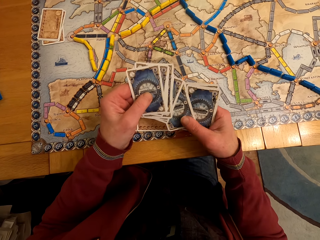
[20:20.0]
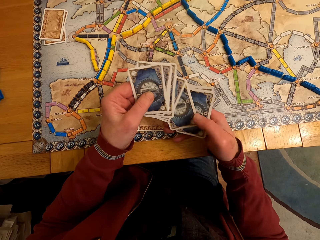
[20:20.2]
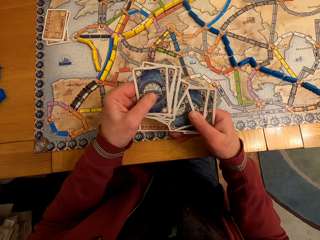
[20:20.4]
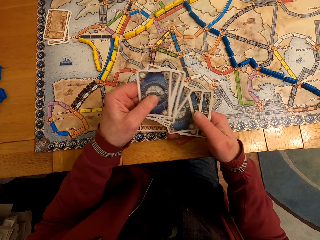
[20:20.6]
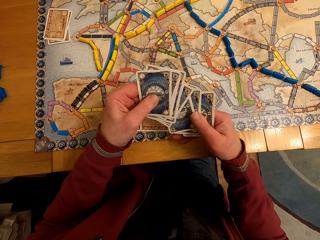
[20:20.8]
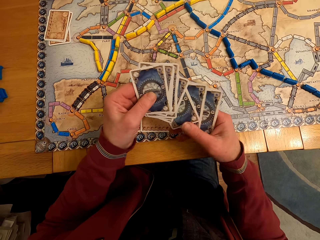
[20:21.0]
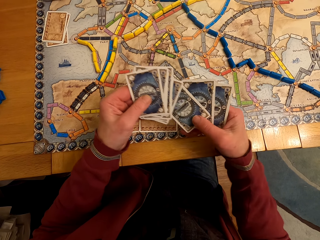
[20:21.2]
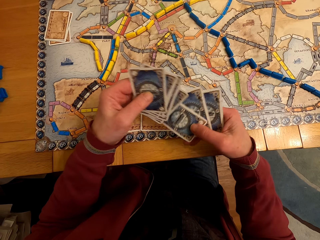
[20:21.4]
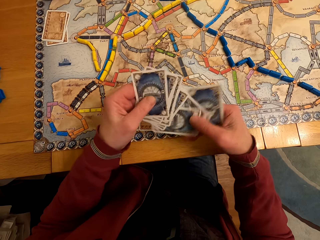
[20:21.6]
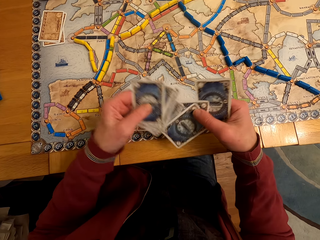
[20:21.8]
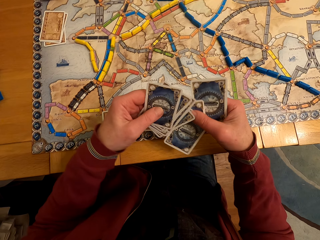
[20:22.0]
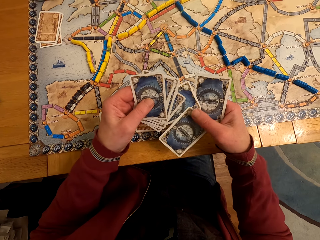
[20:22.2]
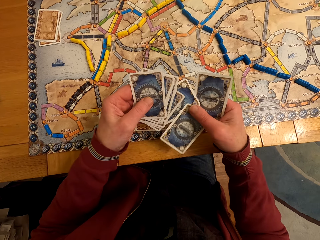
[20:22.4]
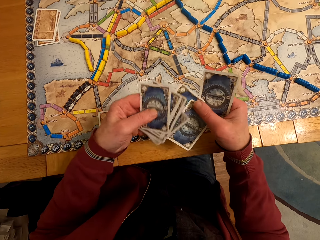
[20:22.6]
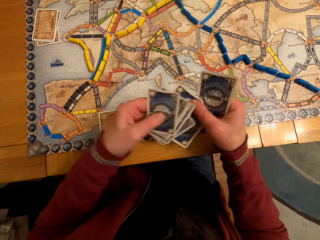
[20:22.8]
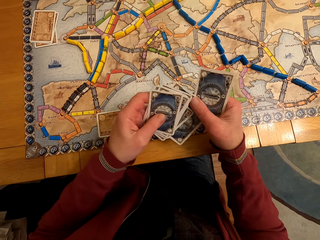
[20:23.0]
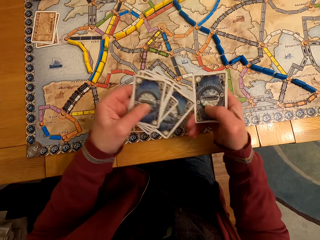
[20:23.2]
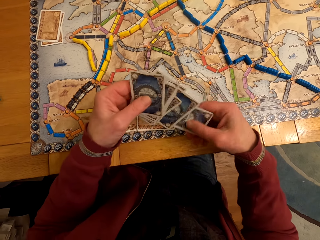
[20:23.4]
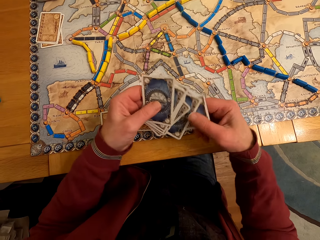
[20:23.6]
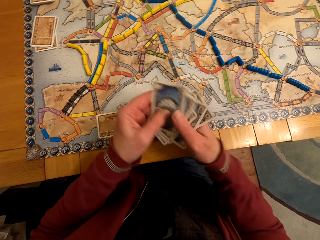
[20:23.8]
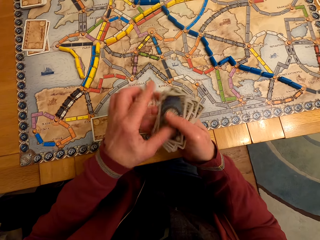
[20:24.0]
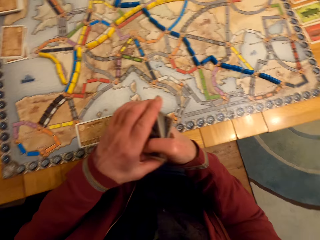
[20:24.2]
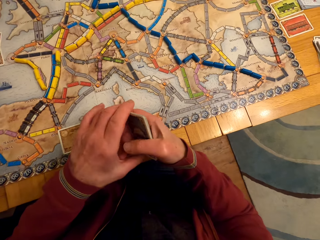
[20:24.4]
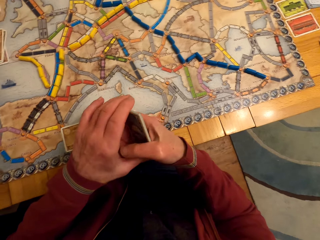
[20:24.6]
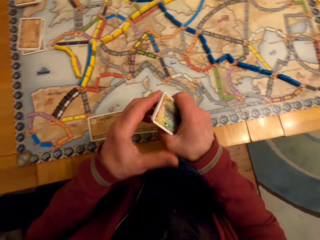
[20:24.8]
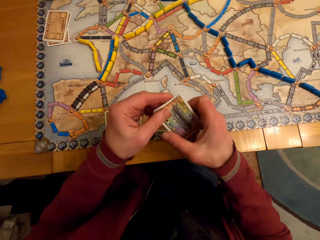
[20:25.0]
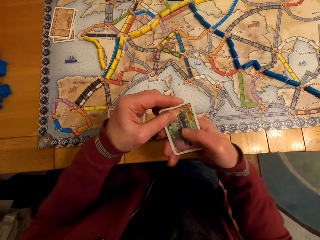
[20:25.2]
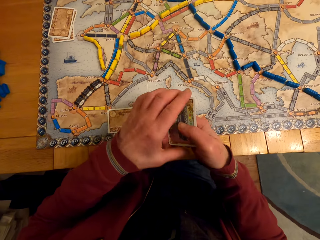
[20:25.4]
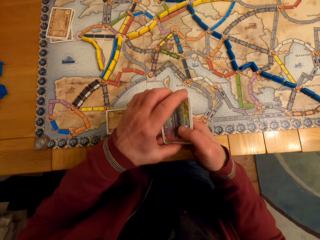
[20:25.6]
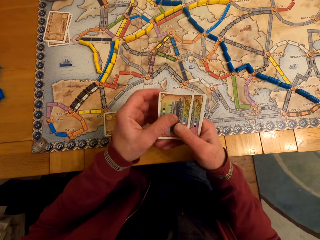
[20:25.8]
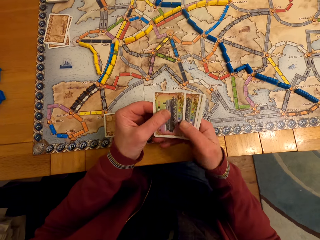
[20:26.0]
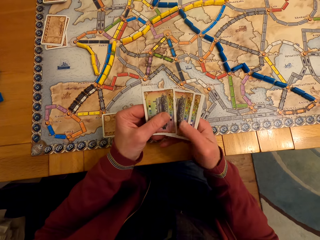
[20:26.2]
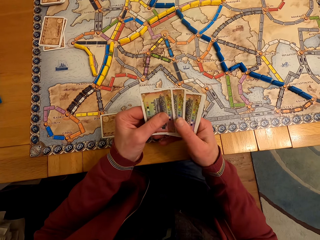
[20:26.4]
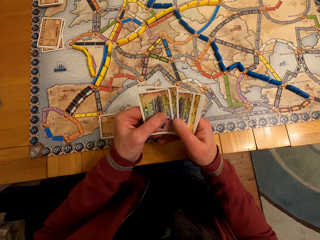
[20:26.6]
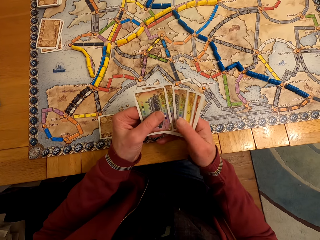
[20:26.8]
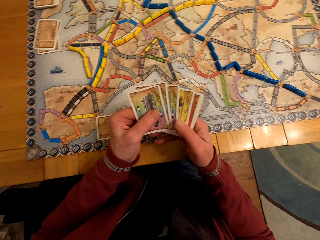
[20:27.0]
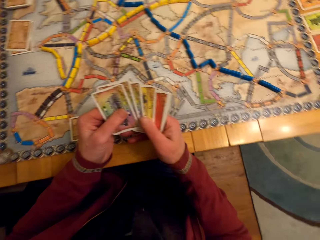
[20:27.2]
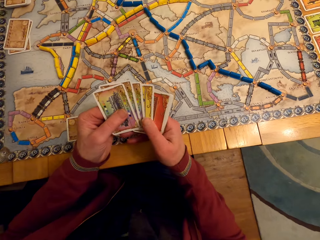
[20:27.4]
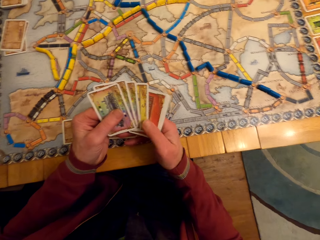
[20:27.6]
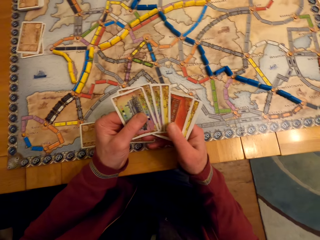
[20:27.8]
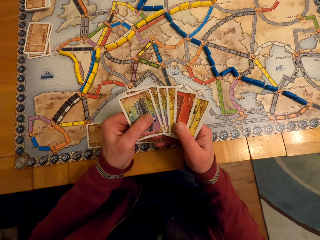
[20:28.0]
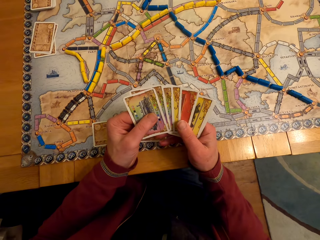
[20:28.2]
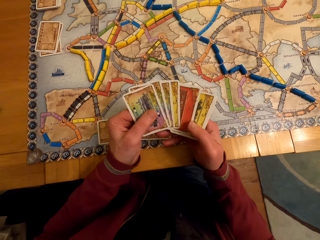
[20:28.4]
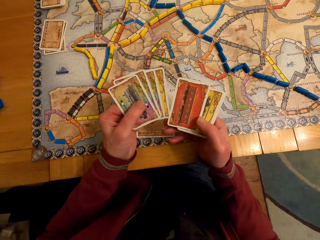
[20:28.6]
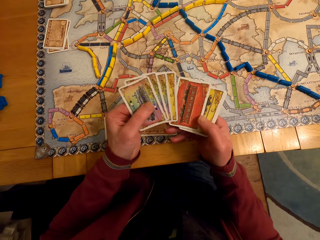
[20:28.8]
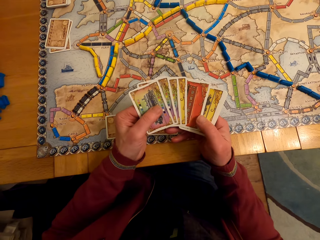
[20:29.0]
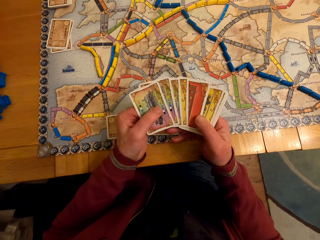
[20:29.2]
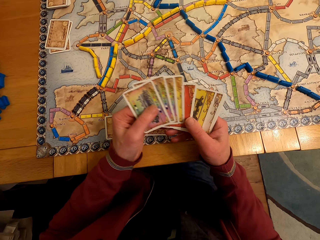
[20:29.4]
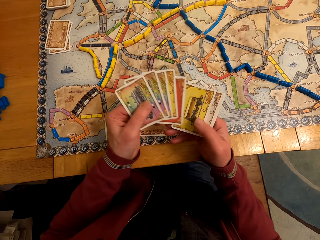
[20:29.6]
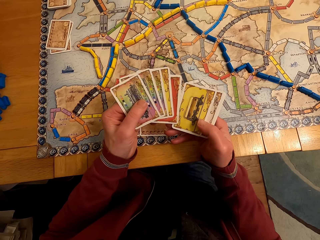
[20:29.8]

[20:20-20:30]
A man turns the cards, arranges the cards, and looks at the cards.

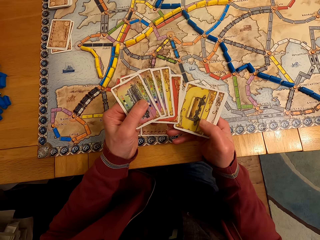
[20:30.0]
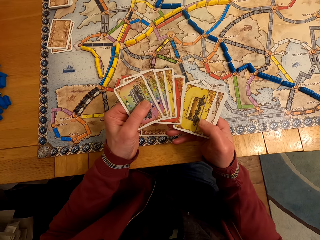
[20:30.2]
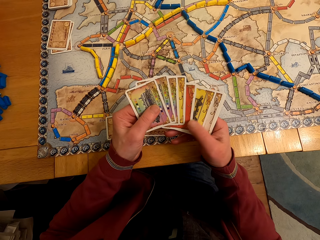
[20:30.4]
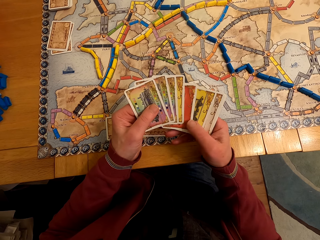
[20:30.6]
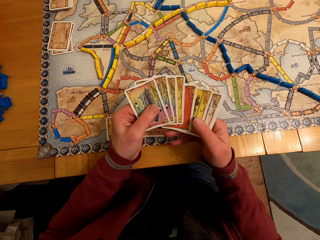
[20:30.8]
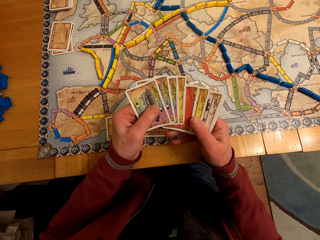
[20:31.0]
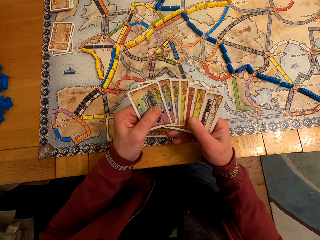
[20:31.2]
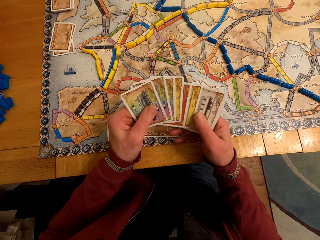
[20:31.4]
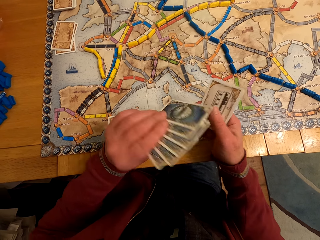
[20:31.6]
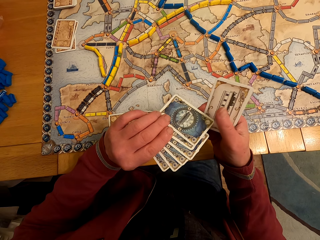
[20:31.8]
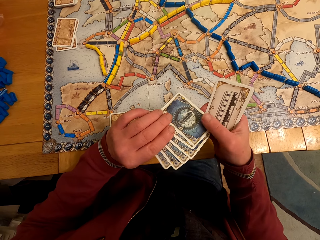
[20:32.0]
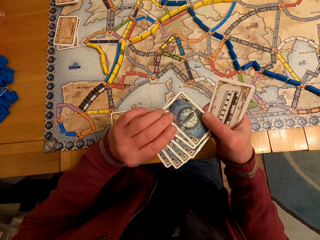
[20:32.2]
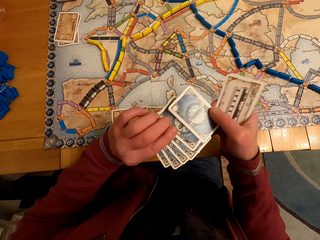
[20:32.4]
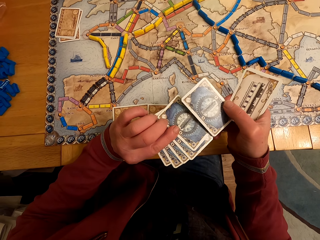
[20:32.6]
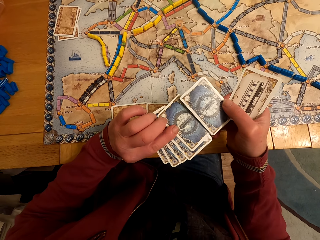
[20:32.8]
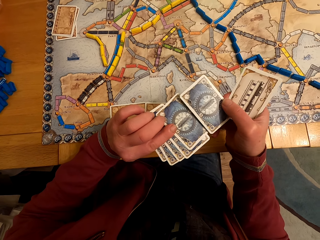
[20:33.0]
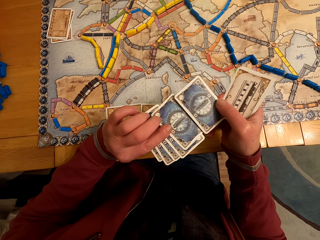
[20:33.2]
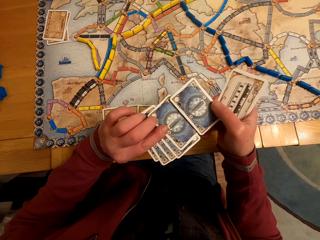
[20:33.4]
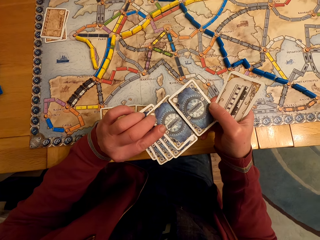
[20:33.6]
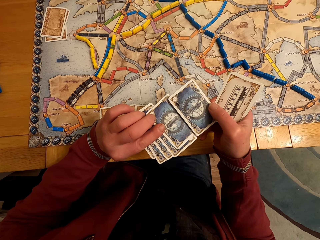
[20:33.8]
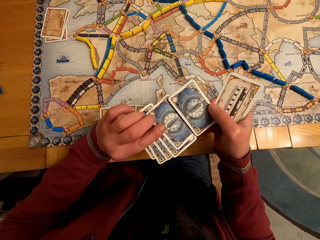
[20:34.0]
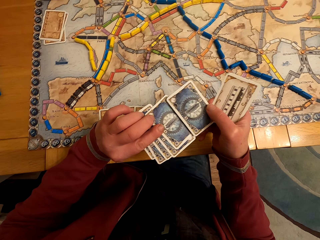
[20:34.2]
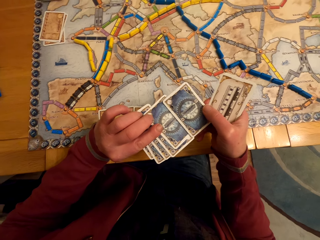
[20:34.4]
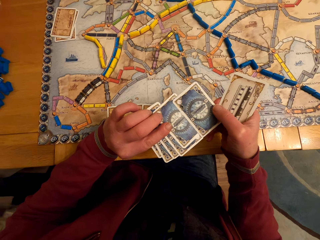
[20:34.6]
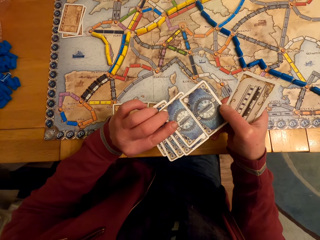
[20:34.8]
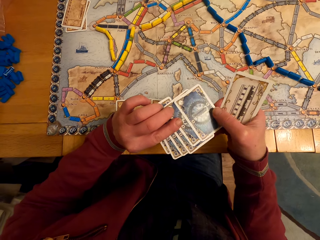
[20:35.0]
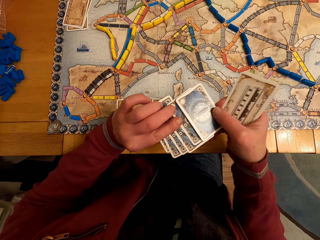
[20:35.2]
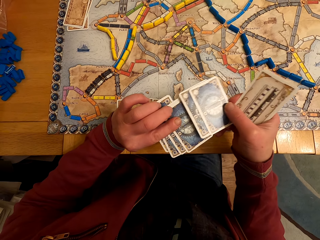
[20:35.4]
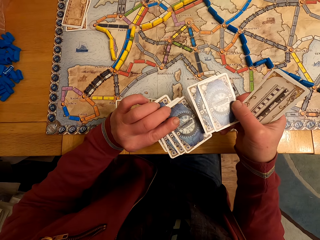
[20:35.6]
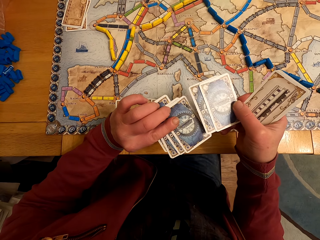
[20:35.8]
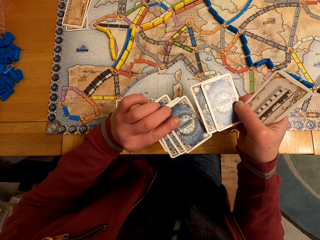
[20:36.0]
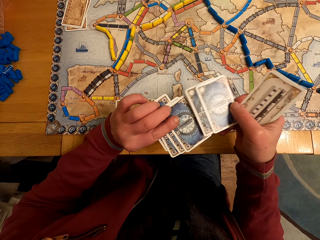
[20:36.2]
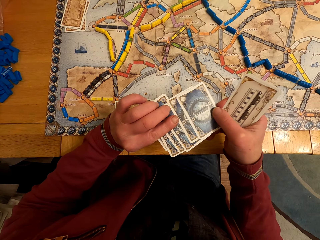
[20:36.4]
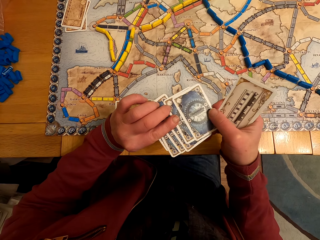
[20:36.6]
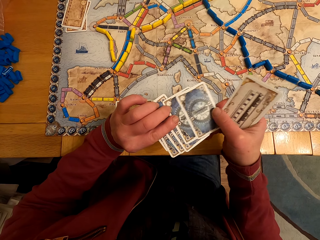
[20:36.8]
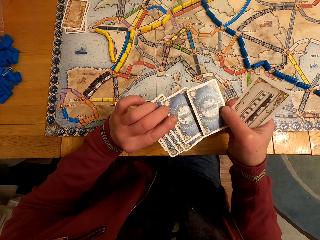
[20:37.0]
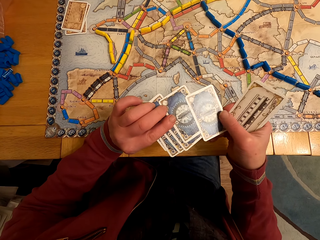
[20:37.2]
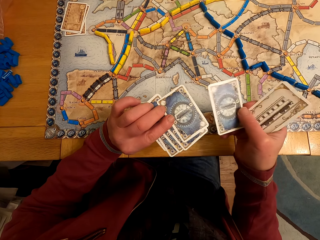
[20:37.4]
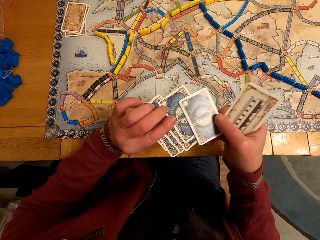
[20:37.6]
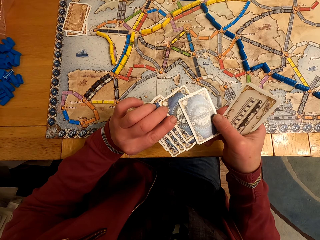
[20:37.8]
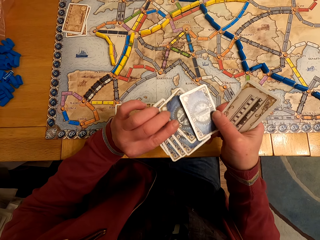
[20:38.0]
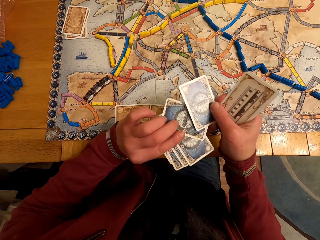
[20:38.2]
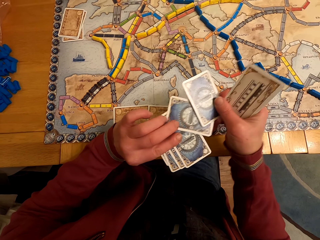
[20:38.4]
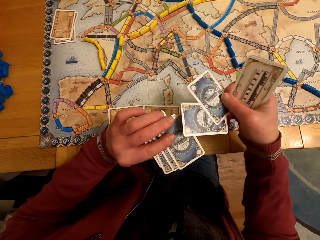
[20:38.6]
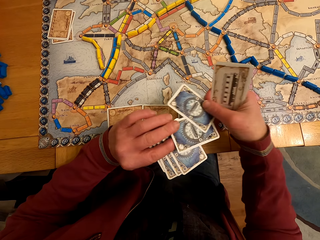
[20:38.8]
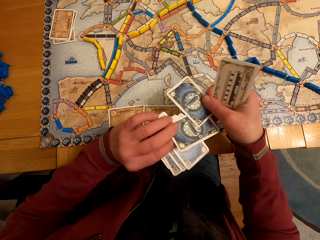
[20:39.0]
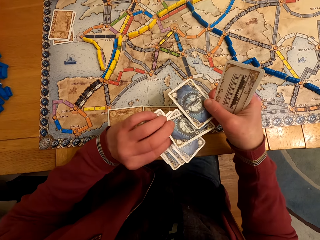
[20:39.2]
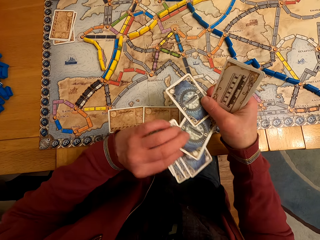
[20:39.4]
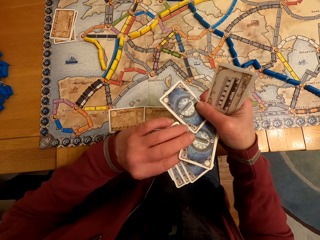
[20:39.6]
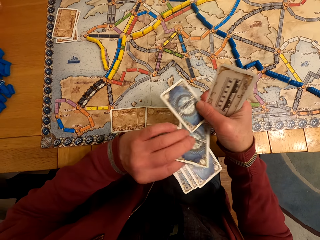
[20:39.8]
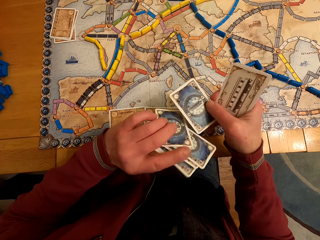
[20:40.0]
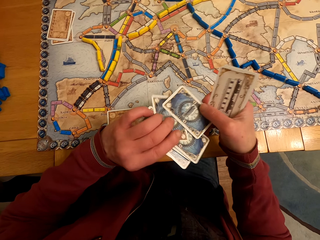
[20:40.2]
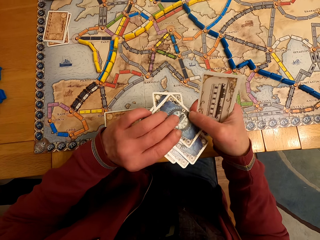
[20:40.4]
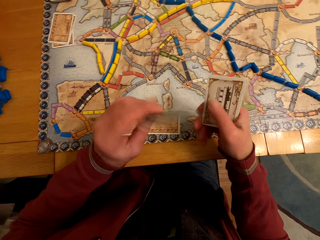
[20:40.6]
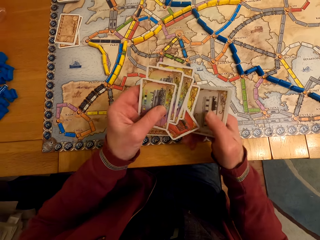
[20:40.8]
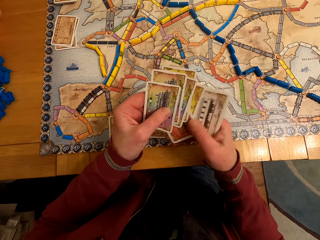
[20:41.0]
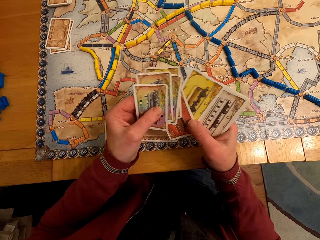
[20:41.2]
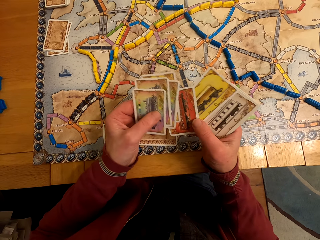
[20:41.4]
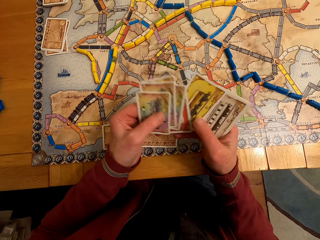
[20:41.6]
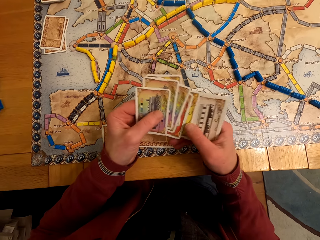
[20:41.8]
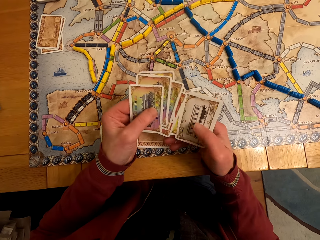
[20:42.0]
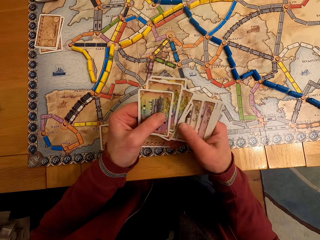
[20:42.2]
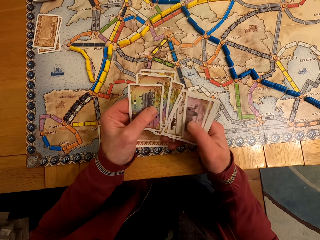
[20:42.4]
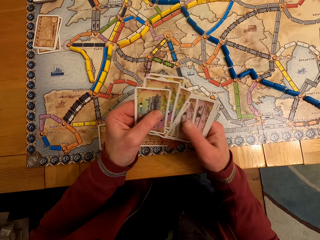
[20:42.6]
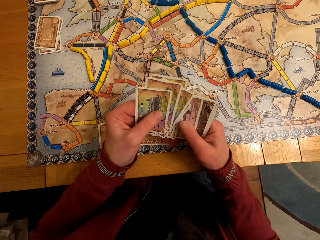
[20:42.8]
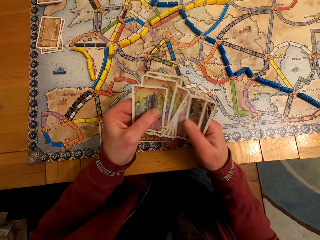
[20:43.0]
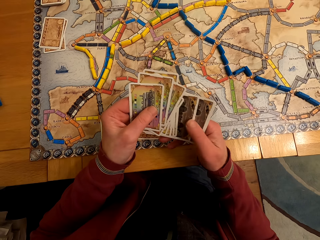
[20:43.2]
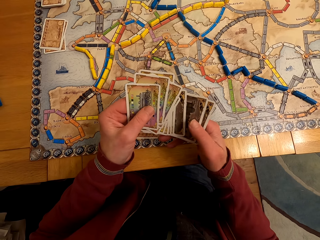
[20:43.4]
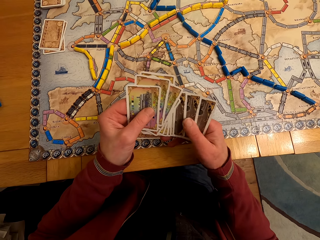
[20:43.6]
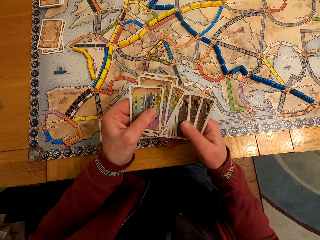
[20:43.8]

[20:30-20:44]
A man turns the cards and looks at the cards. The man moves the card, looks at the card, moves the card, turns the card, turns the cards, and looks at the cards.
